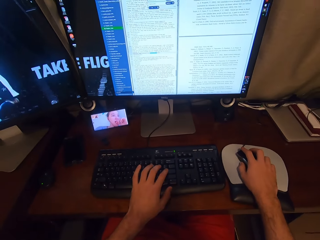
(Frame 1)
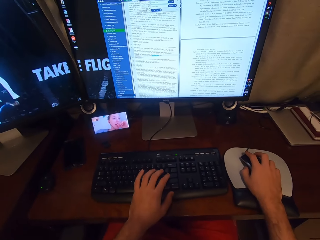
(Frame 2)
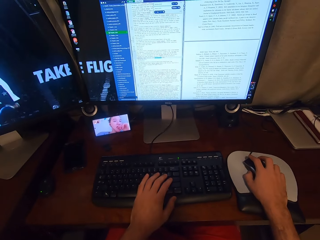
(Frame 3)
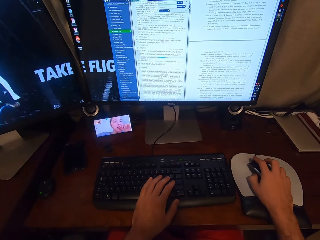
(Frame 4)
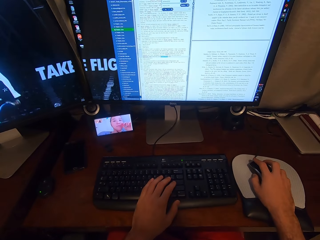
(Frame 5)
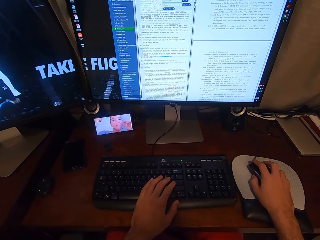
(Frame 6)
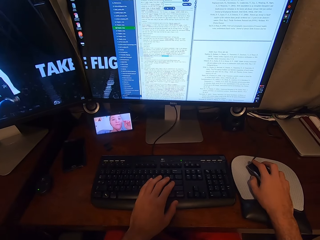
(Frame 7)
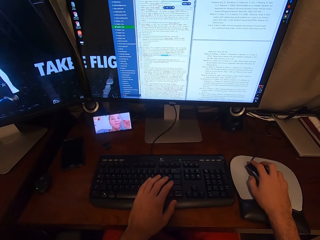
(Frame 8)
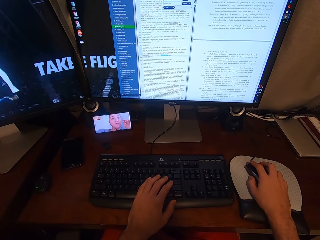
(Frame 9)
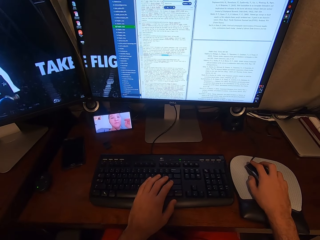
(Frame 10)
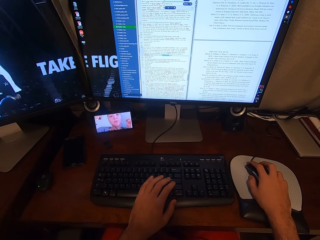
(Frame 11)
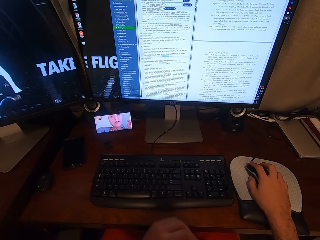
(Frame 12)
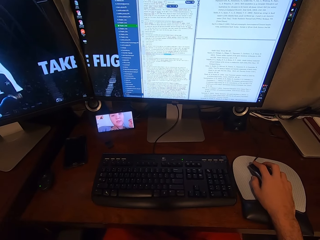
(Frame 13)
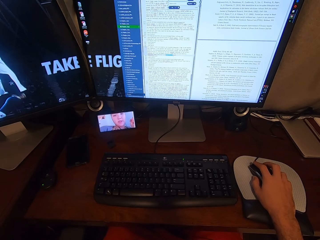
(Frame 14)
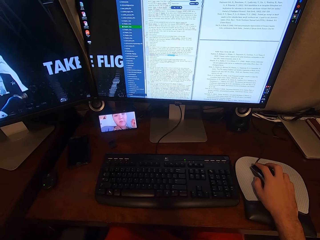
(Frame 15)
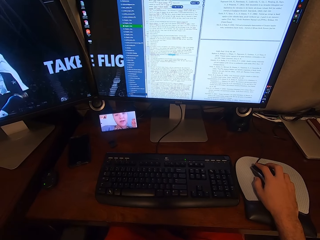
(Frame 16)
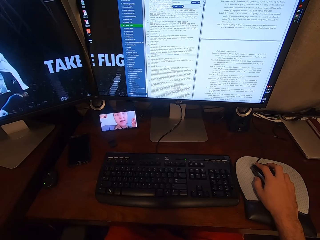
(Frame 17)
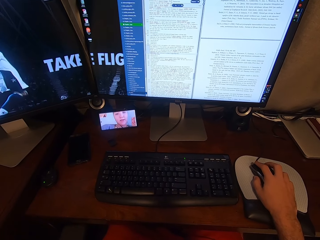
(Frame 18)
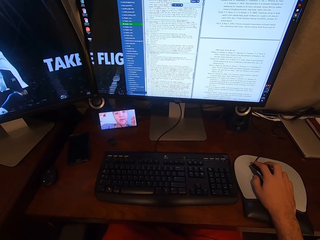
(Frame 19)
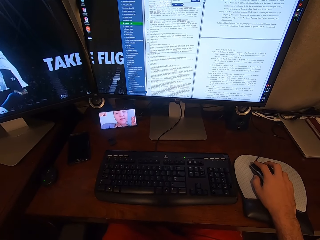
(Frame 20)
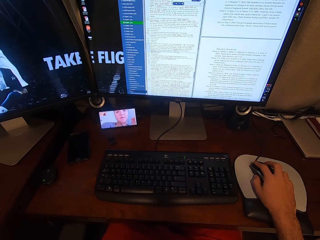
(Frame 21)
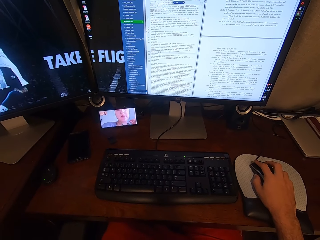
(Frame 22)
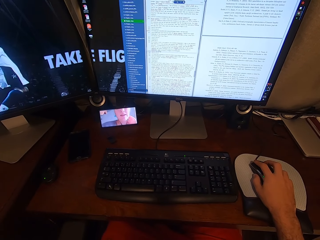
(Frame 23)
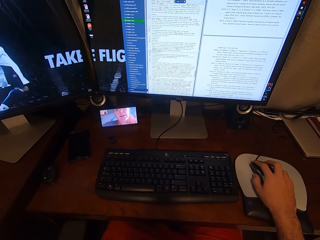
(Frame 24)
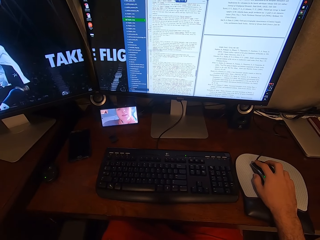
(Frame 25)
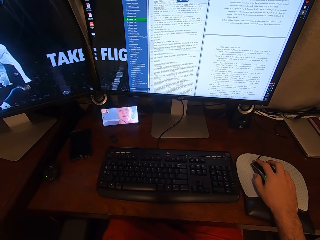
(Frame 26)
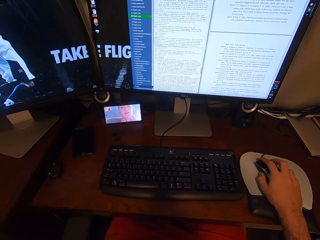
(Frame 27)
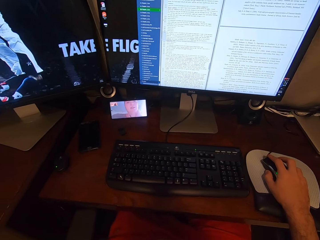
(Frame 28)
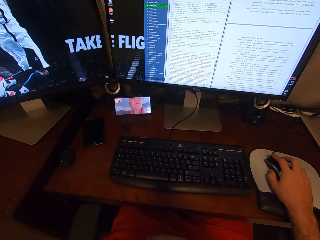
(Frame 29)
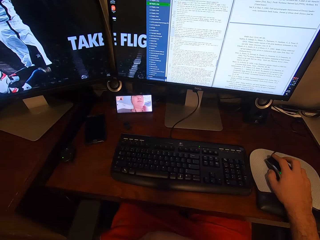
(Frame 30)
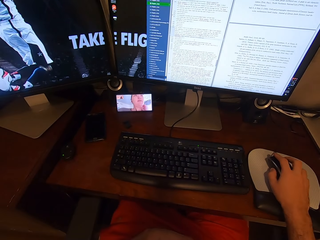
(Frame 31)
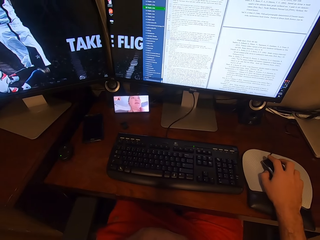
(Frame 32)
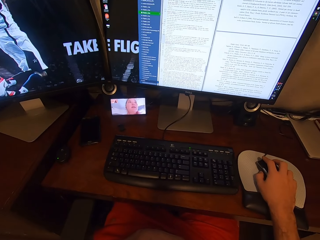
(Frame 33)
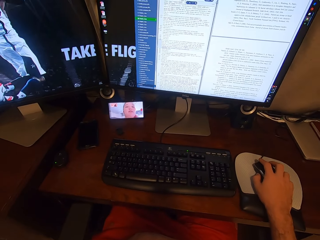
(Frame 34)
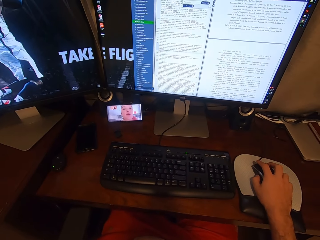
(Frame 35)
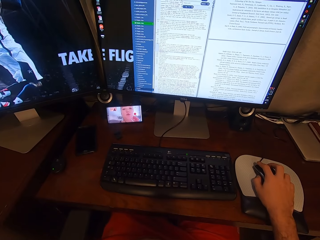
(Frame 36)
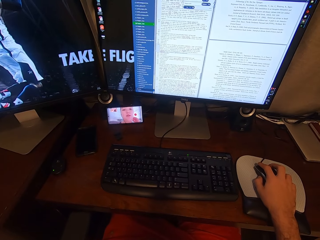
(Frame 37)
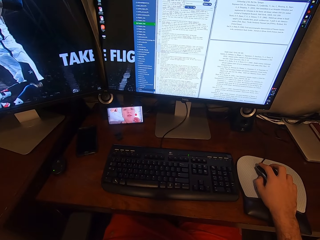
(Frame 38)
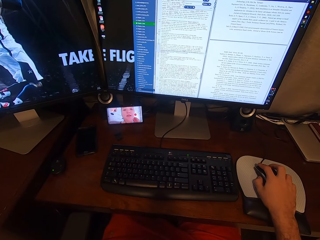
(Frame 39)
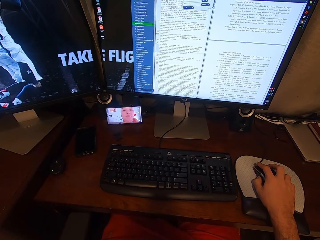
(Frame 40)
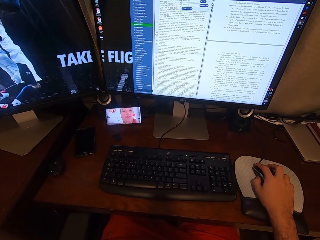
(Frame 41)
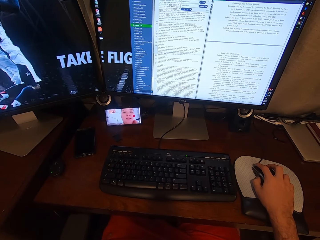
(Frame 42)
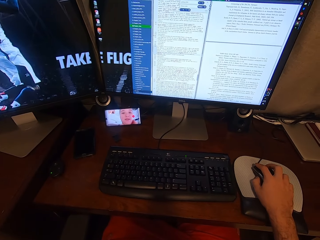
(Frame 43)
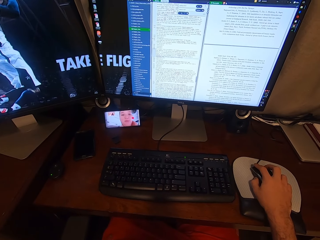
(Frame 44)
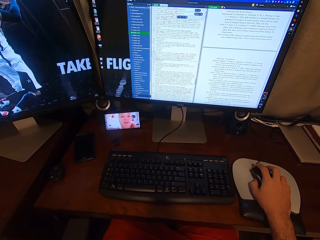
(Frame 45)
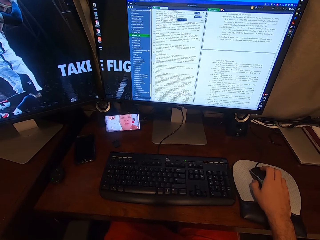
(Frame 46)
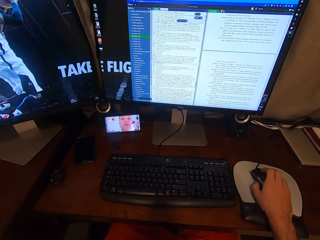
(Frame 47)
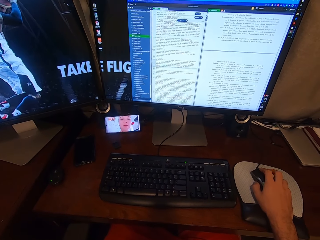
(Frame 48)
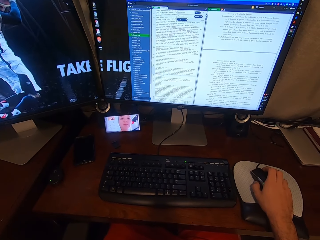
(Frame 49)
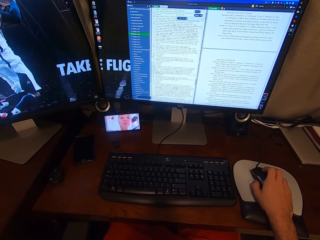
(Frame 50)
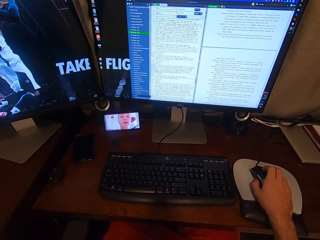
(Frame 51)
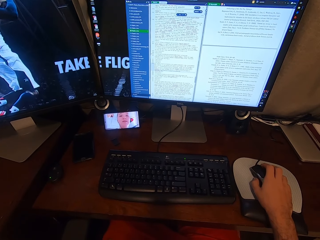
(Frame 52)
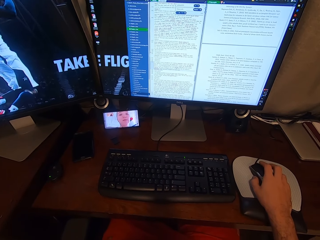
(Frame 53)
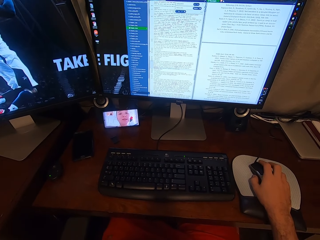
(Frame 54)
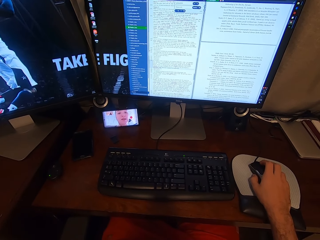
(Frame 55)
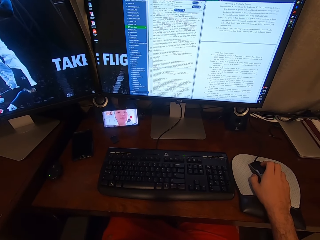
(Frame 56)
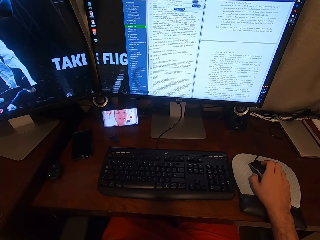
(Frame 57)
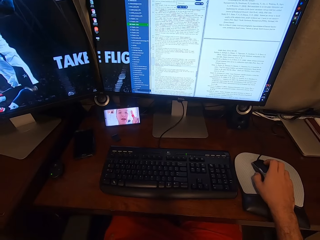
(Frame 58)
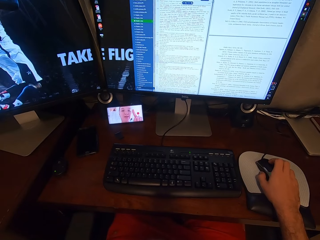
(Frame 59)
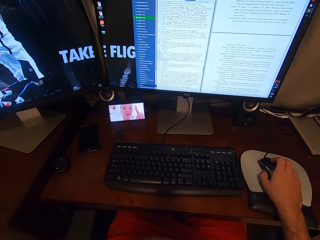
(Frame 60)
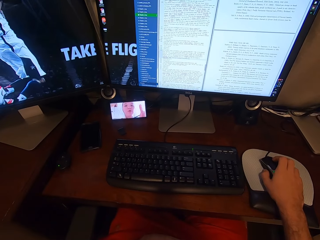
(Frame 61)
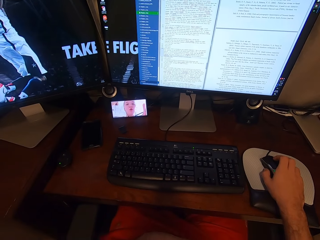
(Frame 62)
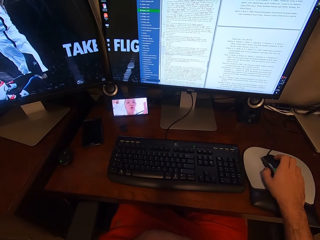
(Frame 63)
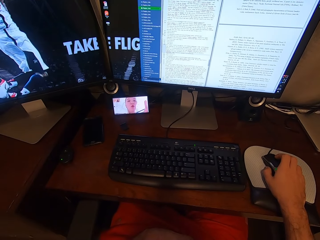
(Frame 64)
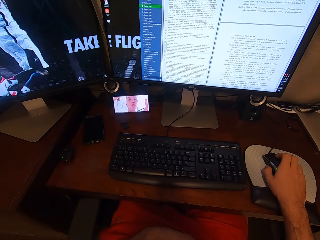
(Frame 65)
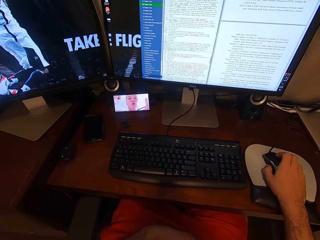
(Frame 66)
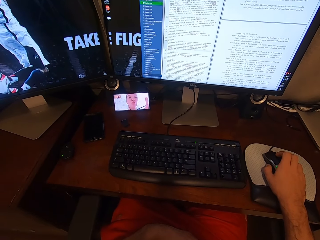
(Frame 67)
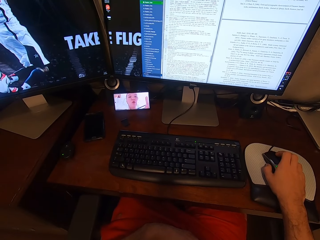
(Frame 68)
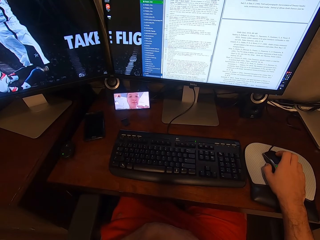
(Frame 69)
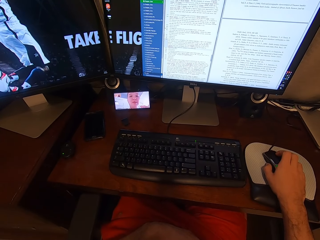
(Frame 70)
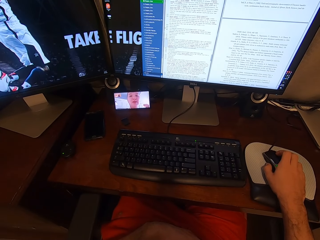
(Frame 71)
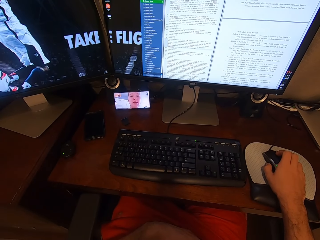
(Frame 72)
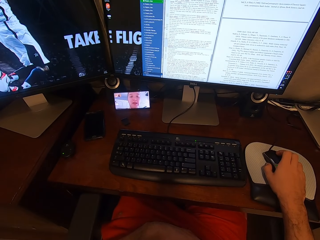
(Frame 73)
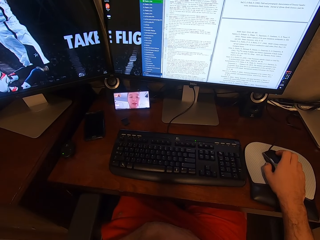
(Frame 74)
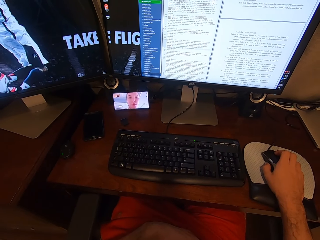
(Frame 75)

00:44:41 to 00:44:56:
The camera wearer removes his left hand from the keyboard attached to the desktop computer. He operates the computer using a mouse. He scrolls on the USB mouse attached to the desktop computer with his right hand. He stares at the phone on the desk.

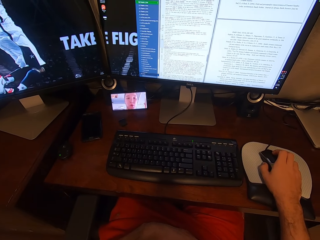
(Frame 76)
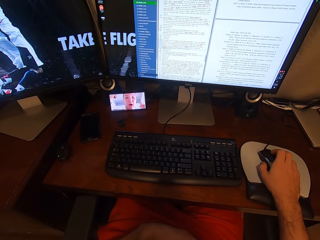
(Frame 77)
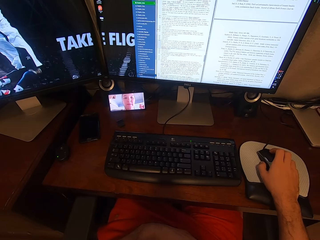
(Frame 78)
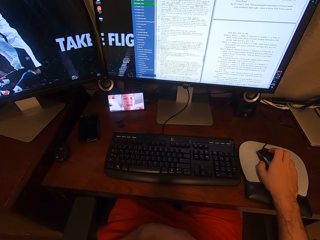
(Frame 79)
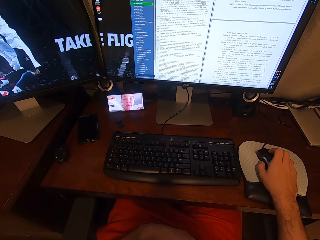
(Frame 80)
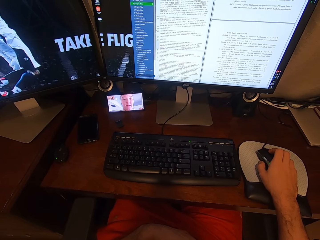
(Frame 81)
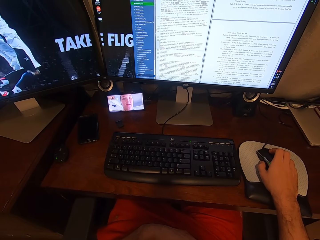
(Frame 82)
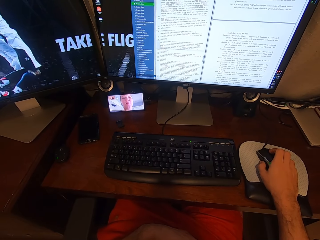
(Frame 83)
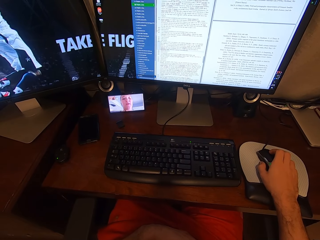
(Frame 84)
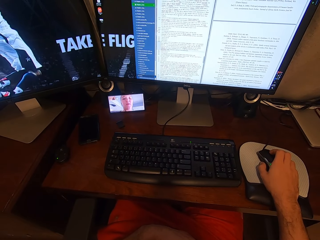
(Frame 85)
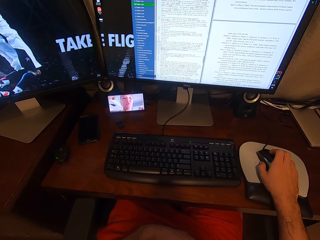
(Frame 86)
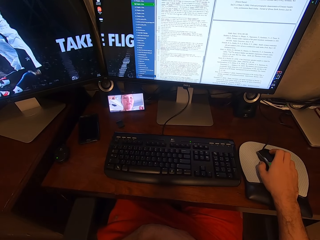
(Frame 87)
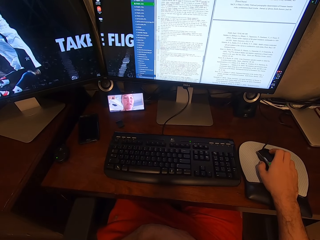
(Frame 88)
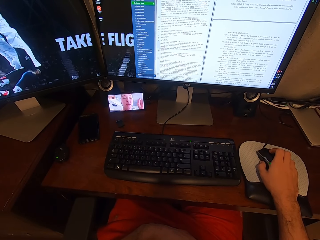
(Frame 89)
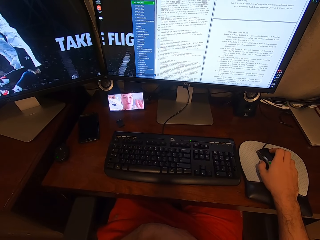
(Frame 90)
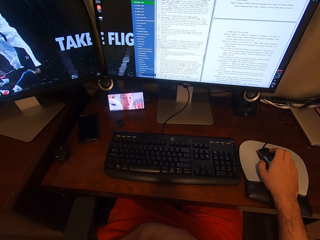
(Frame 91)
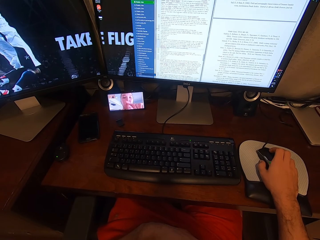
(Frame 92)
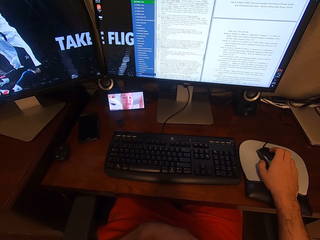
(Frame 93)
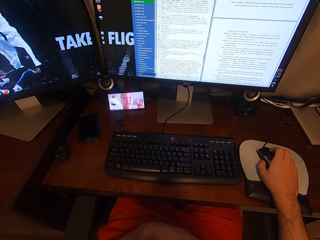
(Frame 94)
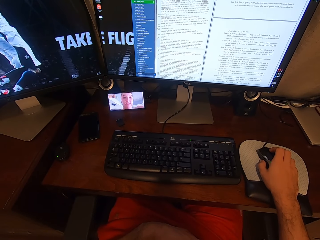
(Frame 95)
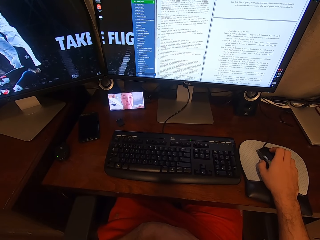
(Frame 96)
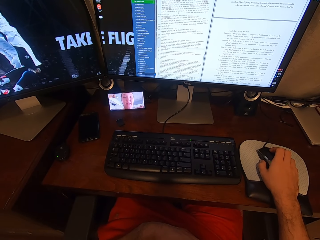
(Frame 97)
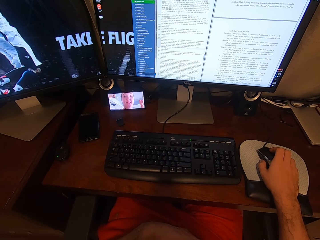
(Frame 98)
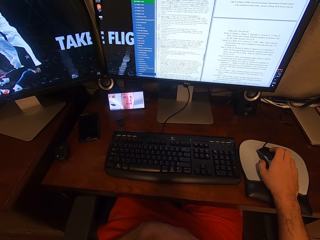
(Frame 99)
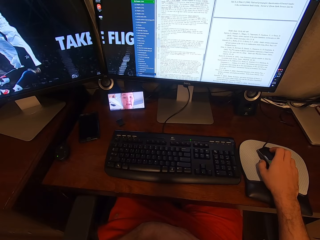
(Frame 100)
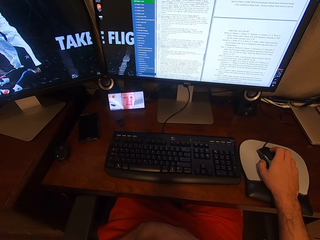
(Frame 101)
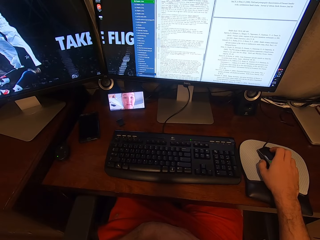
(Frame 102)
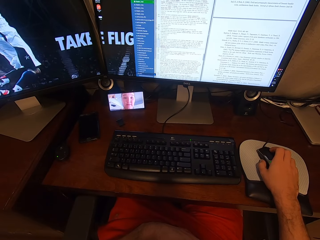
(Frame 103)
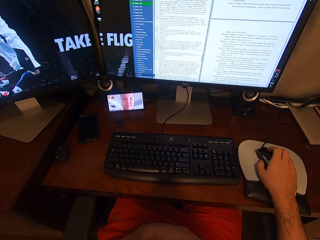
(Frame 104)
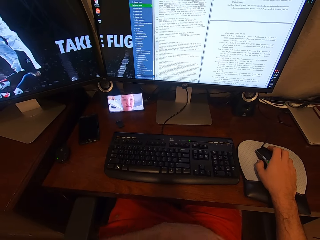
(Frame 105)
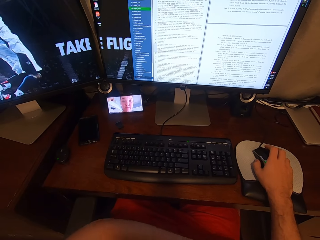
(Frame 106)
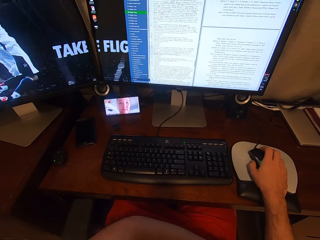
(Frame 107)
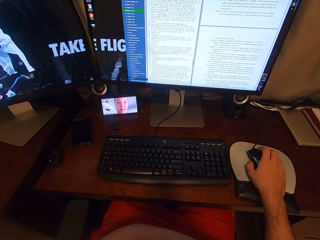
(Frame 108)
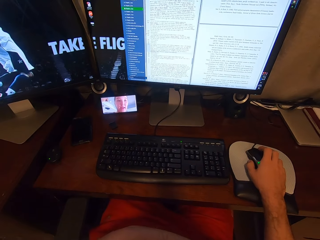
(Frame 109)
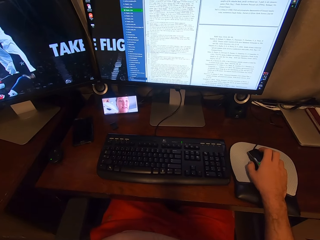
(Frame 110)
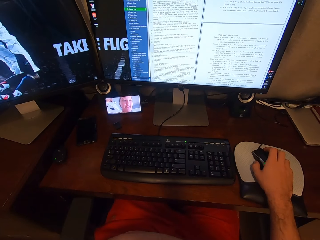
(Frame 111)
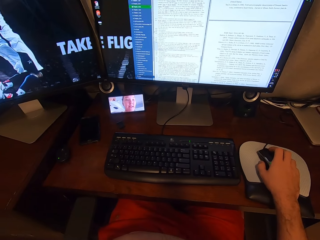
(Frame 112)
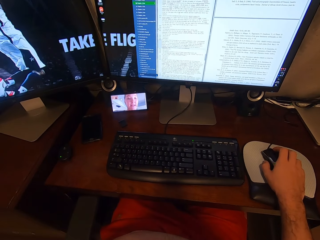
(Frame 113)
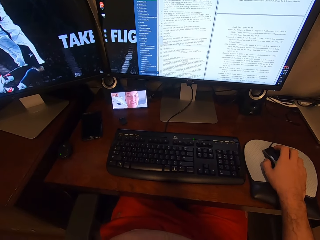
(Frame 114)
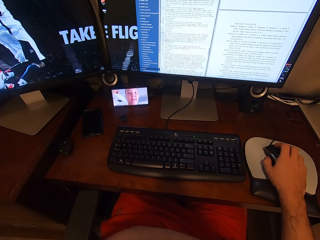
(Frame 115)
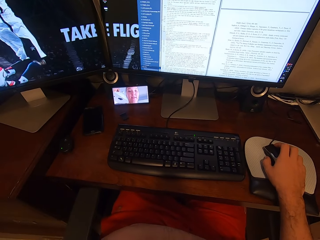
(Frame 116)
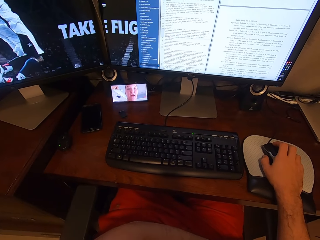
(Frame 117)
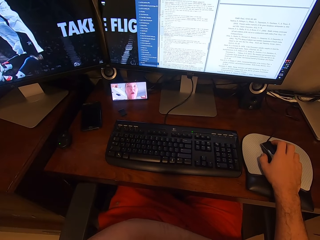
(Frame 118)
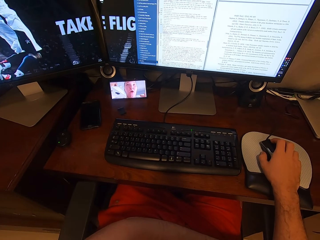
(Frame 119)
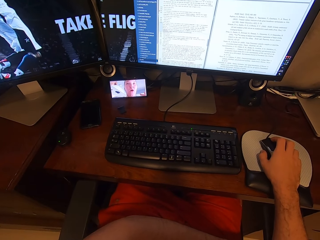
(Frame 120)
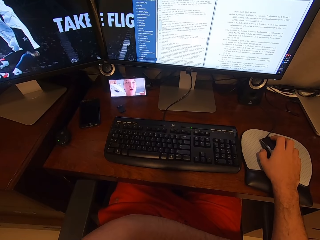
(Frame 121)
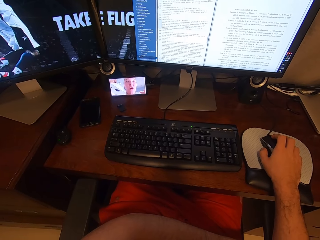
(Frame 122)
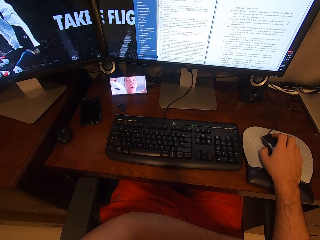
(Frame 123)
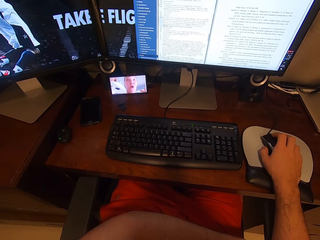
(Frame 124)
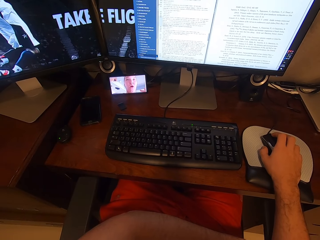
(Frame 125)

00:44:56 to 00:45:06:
The camera wearer adjusts the mouse. They stare at the phone on the desk.
